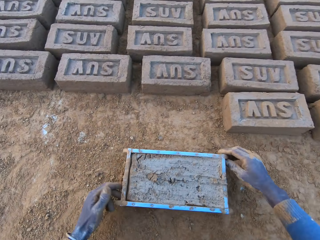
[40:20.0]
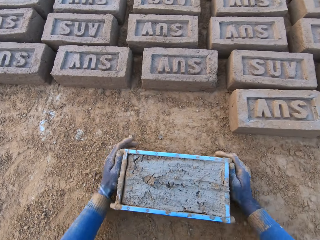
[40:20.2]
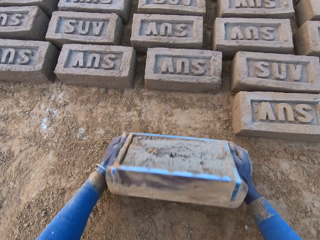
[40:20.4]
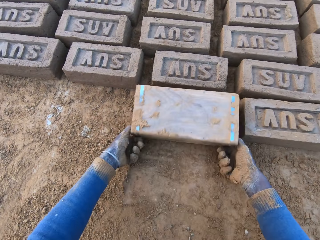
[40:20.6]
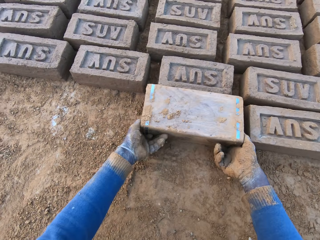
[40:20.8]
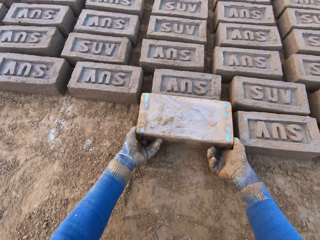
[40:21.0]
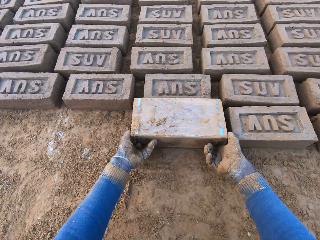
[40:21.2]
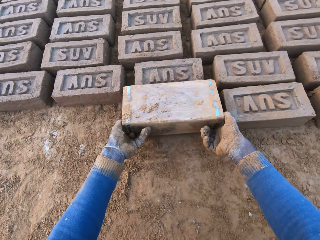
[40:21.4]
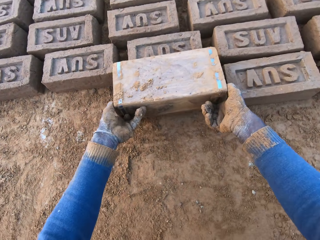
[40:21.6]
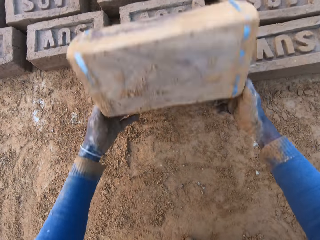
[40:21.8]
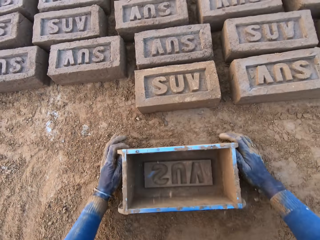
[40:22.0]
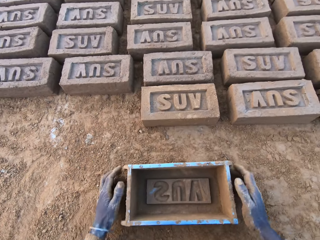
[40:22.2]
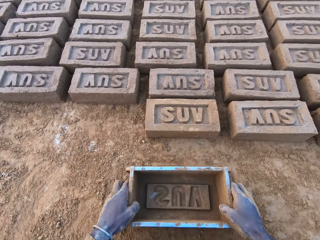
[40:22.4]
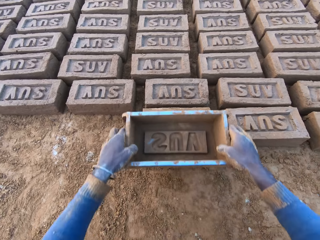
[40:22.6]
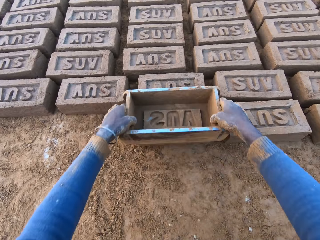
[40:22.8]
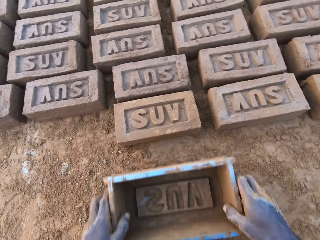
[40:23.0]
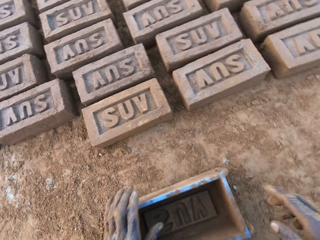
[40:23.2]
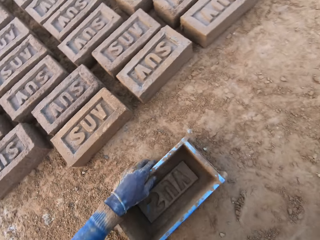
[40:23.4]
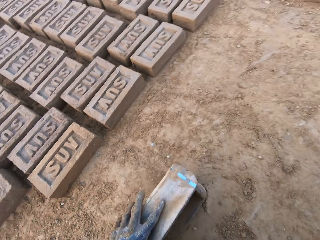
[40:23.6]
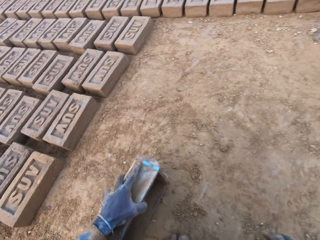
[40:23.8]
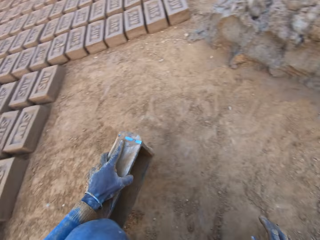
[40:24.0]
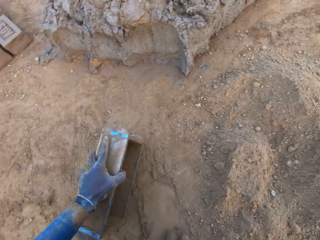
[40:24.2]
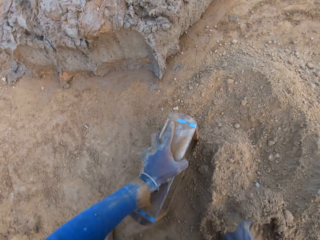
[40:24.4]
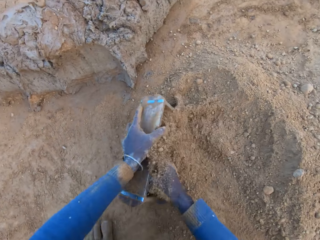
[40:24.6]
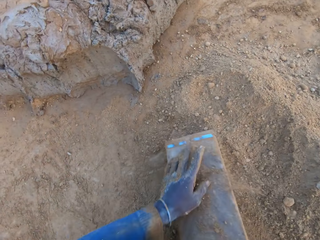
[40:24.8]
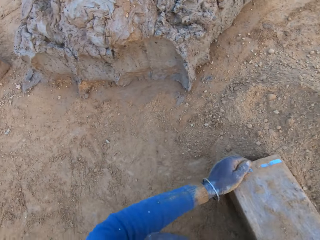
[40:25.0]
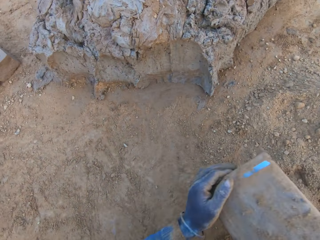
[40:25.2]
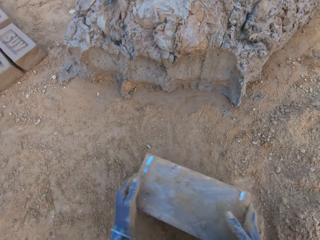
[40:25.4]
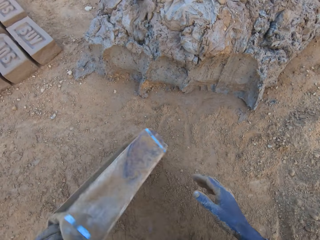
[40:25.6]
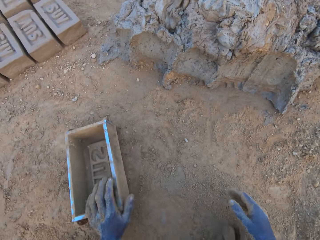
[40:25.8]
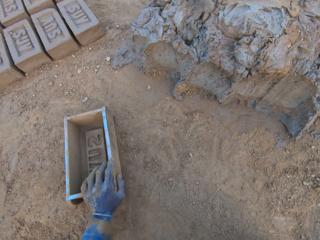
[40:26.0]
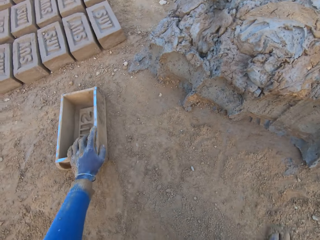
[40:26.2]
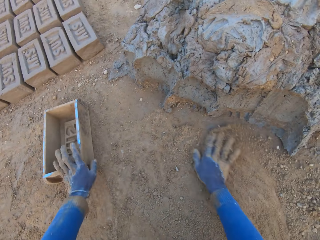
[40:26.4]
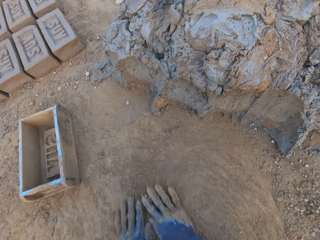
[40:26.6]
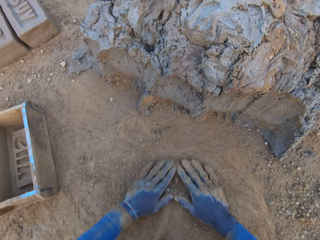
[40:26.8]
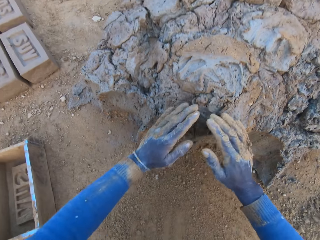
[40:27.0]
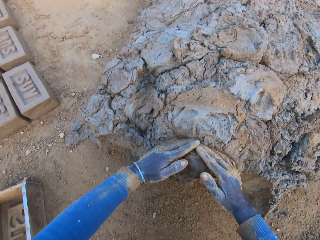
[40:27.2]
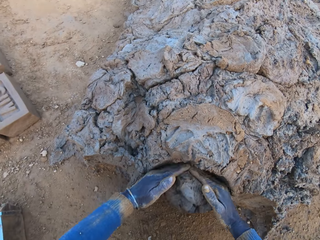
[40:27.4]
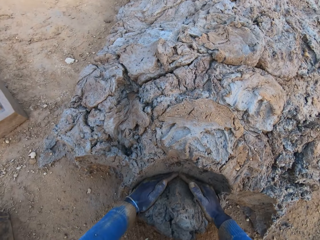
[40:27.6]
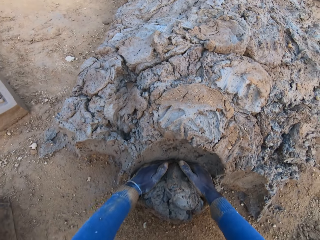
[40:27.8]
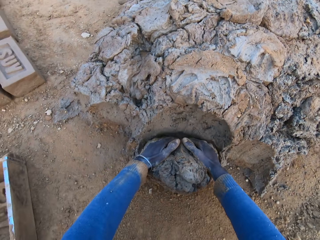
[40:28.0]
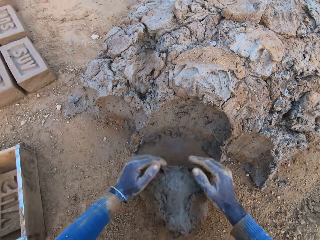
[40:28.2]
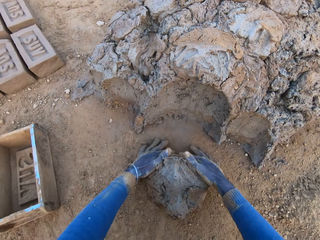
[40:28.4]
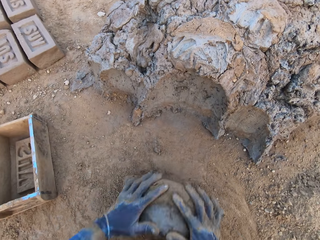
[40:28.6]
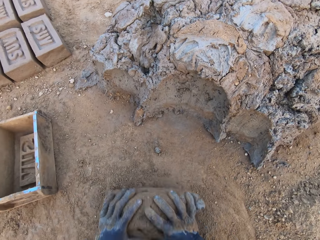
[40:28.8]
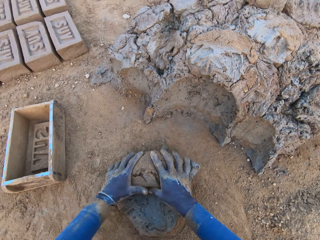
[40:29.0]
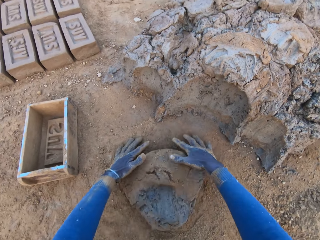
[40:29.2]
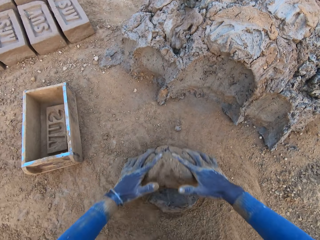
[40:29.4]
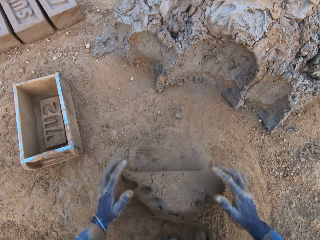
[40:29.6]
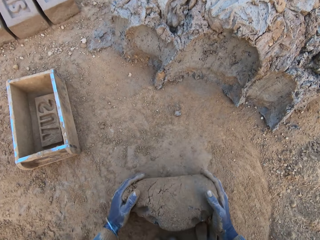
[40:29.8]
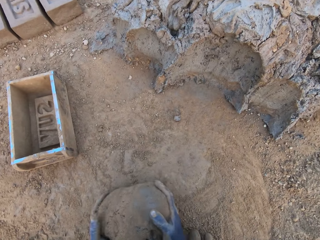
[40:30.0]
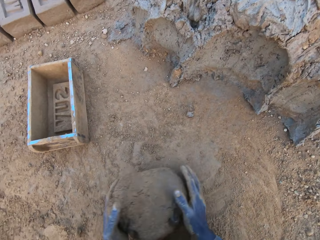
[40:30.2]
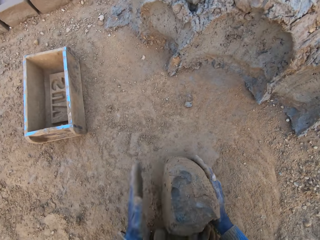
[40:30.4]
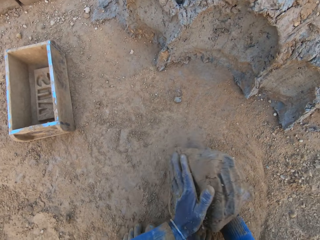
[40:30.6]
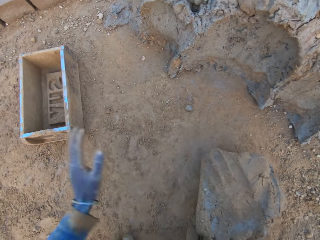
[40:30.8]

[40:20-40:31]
The camera wearer drops the mold. He turns the iron brick mold on the ground. He lifts the mold. He drops the iron brick mold on the ground. He takes the mold. He holds the brick with the mold. He hits the brick with the iron brick mold in his hands. He drops the mold. He takes the mold. He wipes the mold in soil. He pours sand from the ground into the iron brick mold. He removes the sand from the iron brick mold. He places the mold near mud. He drops the concrete in the iron brick mold. He shifts the iron brick mold on the ground with his left hand. He rubs his hands on the ground. He scoops mud with his hands. He cuts a portion of the concrete from a heap of concrete with his hands. He rolls the mud on the ground. He mixes the concrete with his hands.

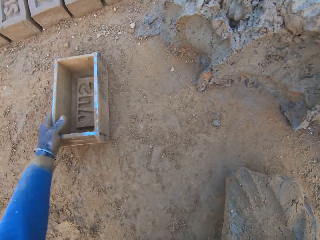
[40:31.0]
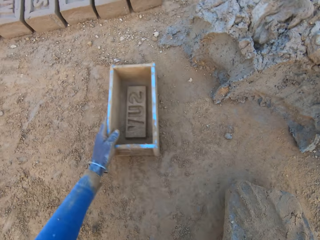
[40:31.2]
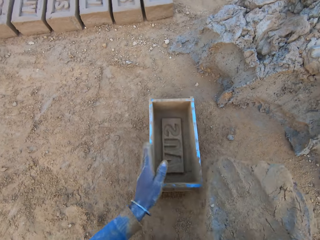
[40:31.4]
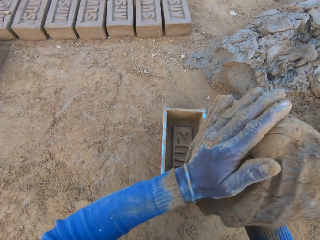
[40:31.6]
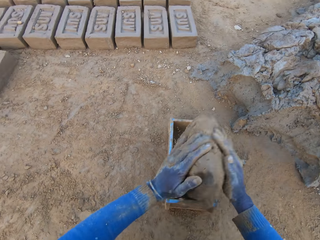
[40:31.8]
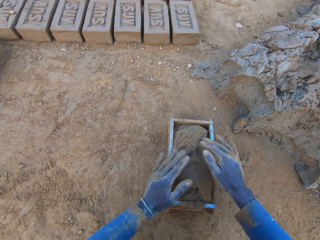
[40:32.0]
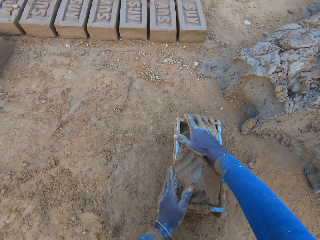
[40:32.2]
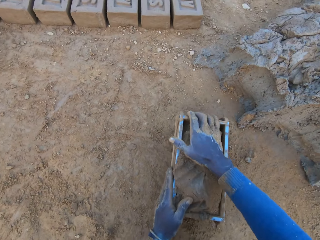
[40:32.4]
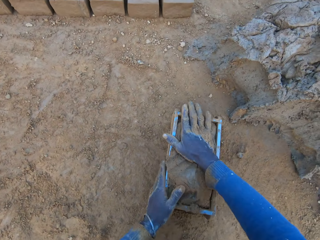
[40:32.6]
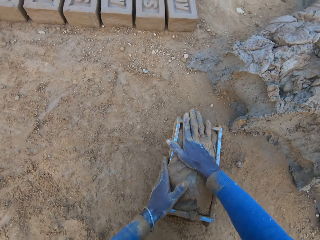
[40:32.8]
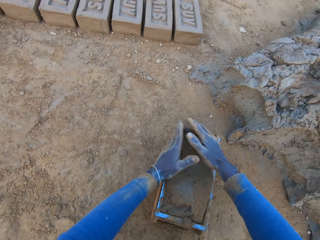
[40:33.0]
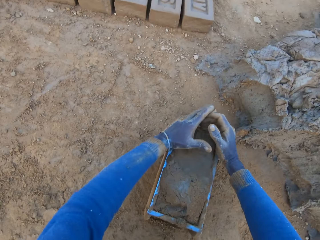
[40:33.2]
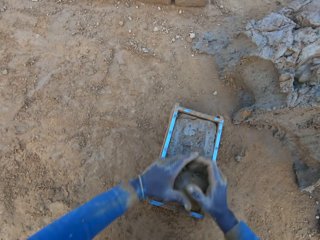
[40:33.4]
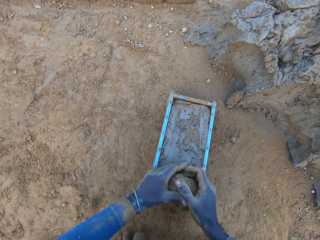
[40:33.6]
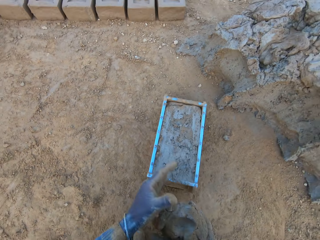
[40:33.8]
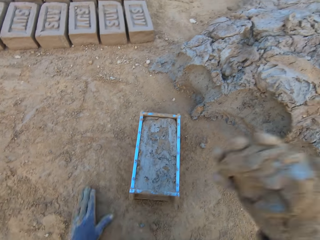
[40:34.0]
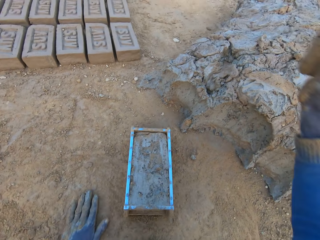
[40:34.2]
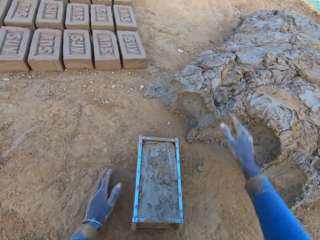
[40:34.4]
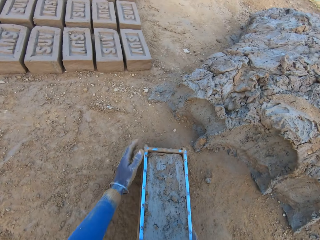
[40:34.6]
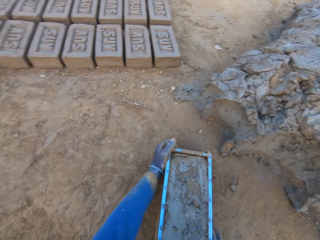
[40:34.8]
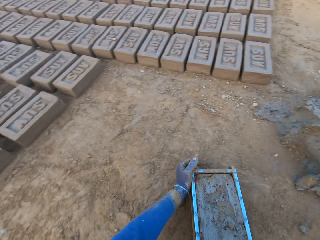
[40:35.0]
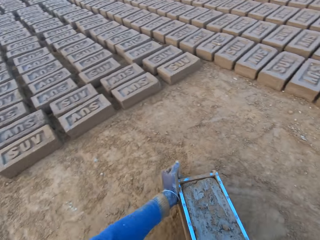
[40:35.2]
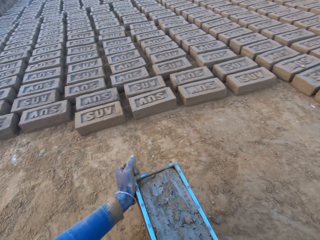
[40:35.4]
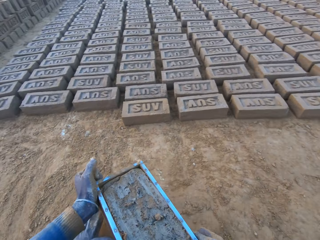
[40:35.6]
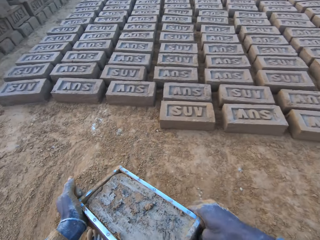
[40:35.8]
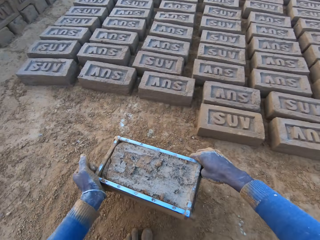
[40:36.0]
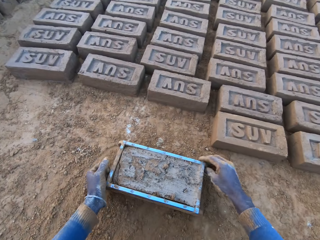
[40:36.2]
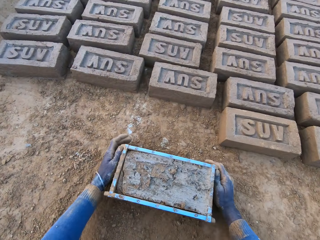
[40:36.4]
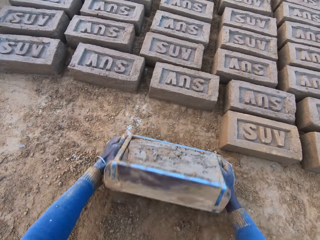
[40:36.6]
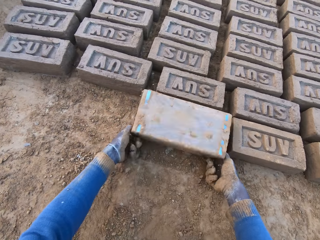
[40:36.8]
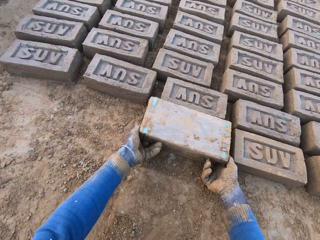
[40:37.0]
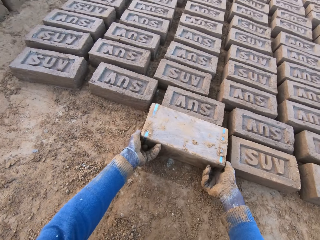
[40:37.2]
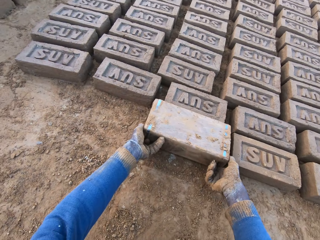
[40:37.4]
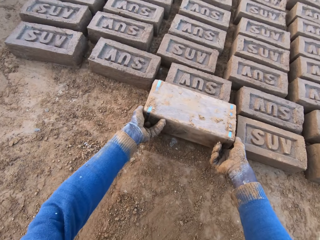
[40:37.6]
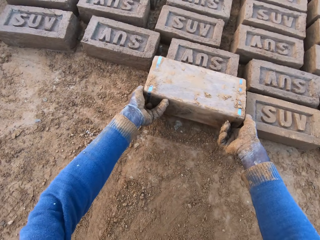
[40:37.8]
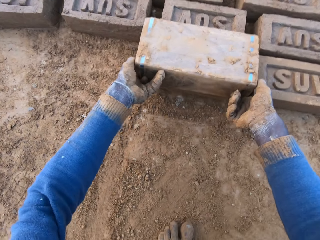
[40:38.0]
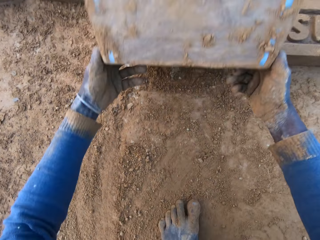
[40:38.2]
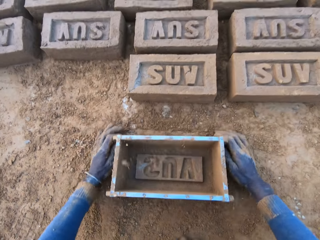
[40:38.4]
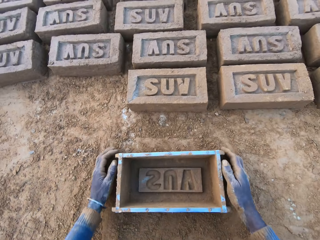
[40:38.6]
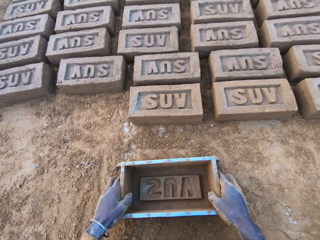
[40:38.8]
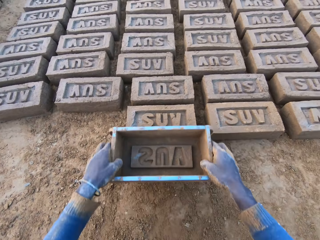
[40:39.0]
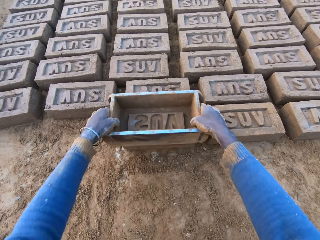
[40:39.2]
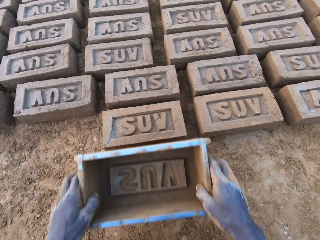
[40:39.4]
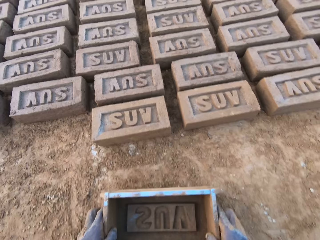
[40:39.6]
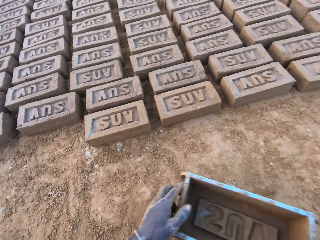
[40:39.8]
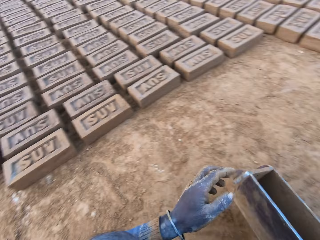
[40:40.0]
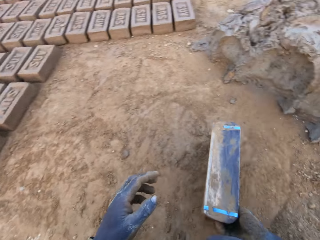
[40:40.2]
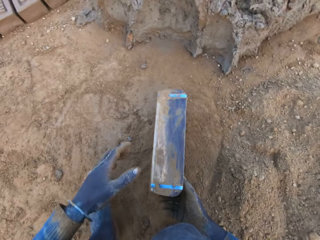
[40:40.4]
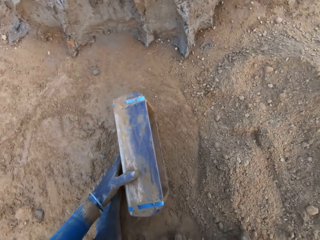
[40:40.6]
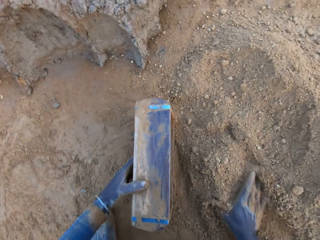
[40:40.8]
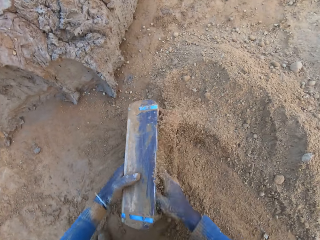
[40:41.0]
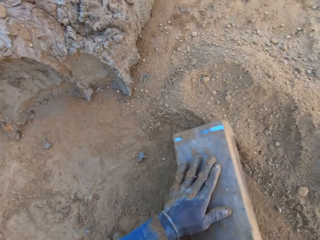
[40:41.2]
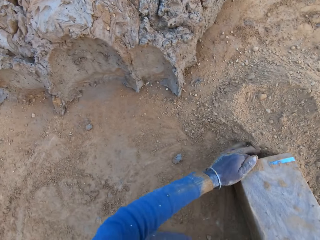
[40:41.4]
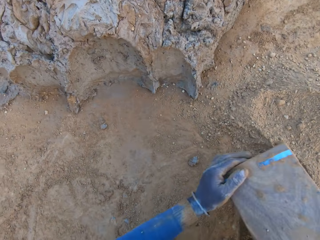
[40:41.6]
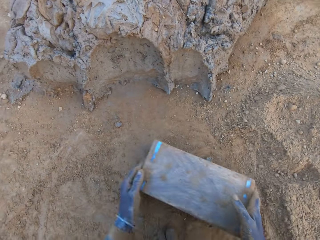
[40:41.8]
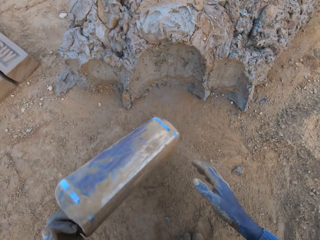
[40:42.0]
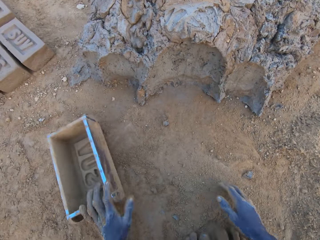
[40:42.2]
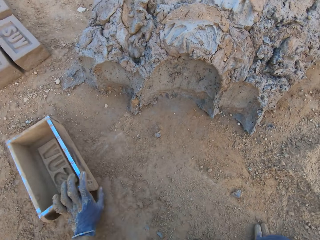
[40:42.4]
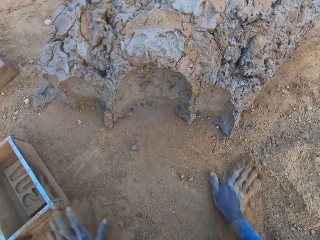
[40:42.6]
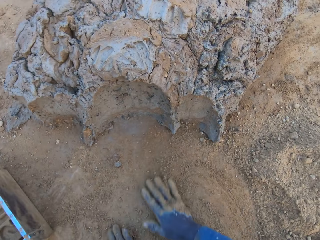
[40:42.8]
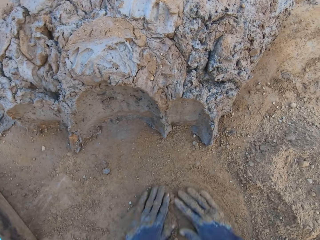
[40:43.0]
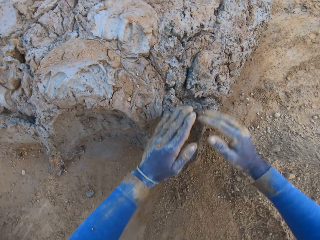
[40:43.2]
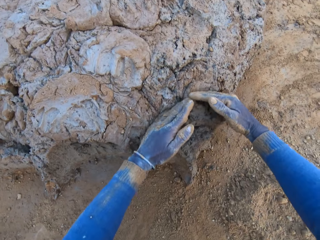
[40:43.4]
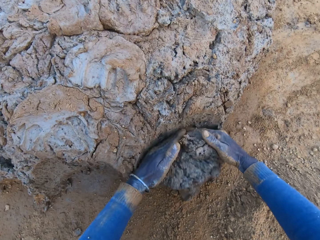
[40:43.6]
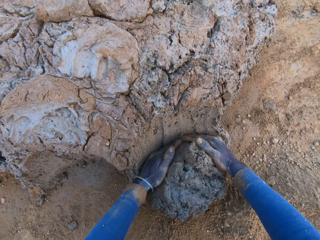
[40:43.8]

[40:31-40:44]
The camera wearer shifts the iron brick mold on the ground. He lifts mud. He drops the concrete in the iron brick mold. He compresses the mud in the mold. He removes the excess concrete from the iron brick mold. He wipes his hand on the ground. He drops the excess concrete on the heap of concrete on the ground. He carries the iron brick mold from the ground. He drops the mold. He turns the iron brick mold on the ground. He lifts the mold. He drops the iron brick mold on the ground. He lifts the mold. He holds the brick with the mold. He hits the brick with the iron brick mold in his hands. He drops the mold. He carries the mold. He wipes the mold on soil. He pours sand from the ground into the iron brick mold. He removes the sand from the iron brick mold. He drops the iron brick mold on the ground near the mud. He wipes his hands on the soil.
